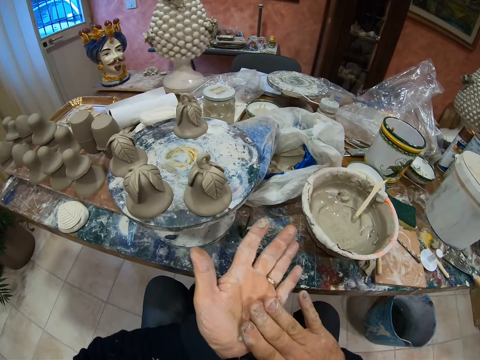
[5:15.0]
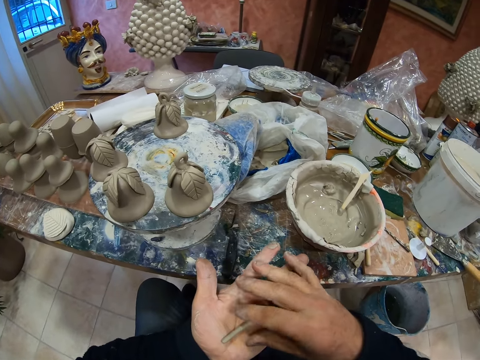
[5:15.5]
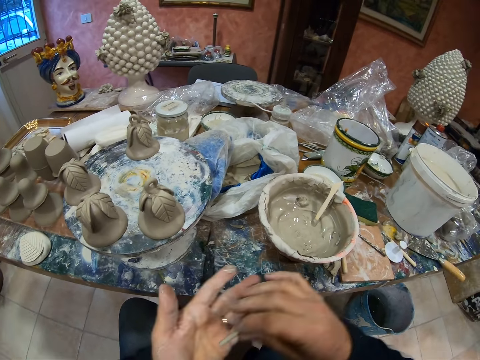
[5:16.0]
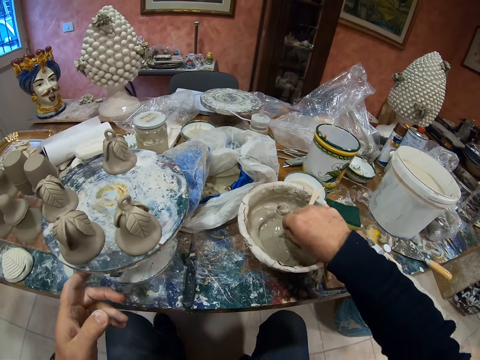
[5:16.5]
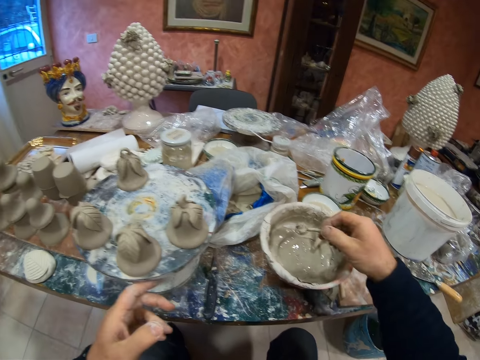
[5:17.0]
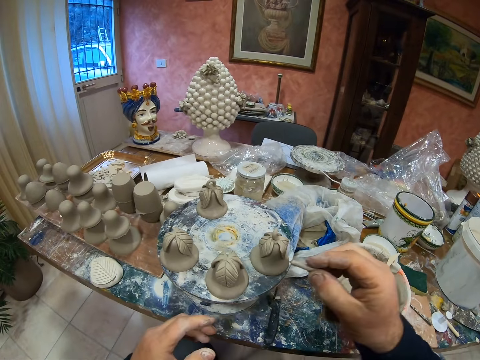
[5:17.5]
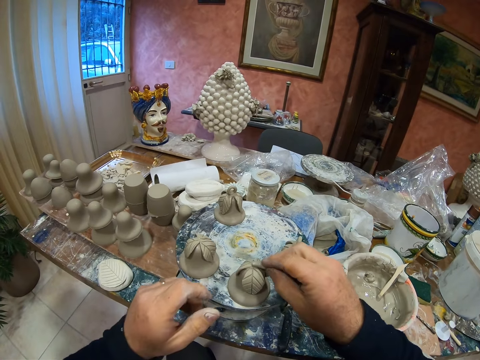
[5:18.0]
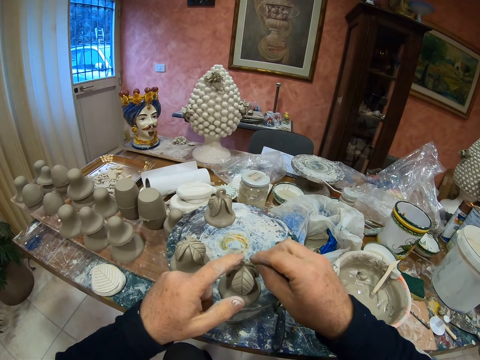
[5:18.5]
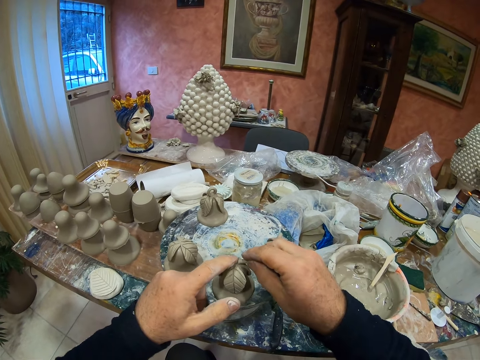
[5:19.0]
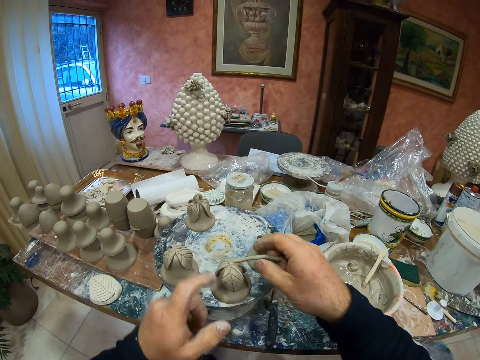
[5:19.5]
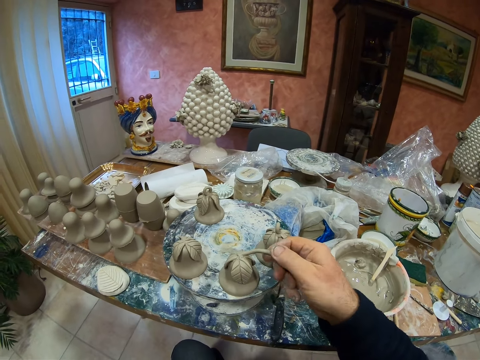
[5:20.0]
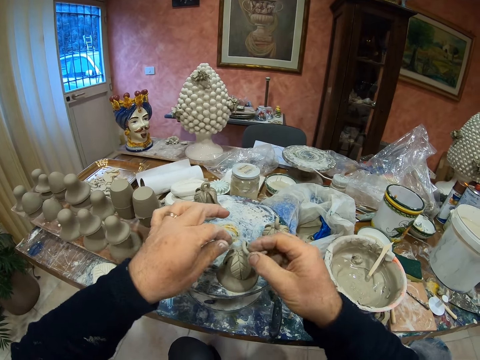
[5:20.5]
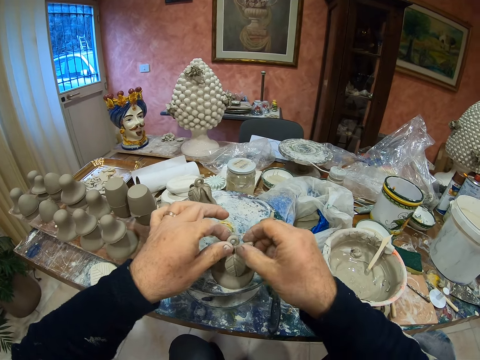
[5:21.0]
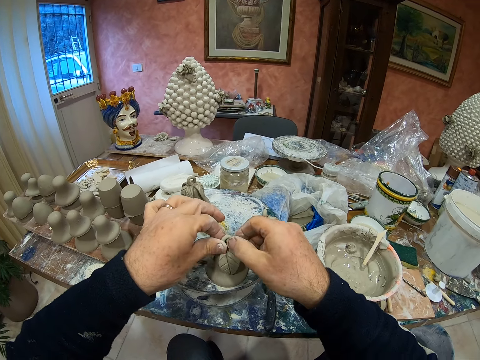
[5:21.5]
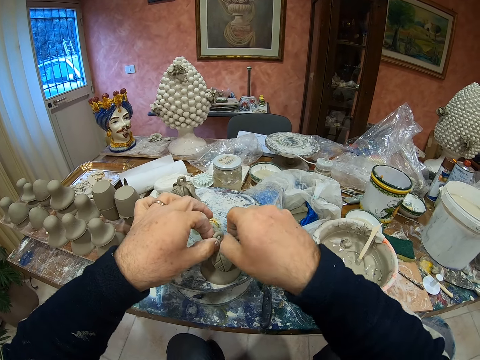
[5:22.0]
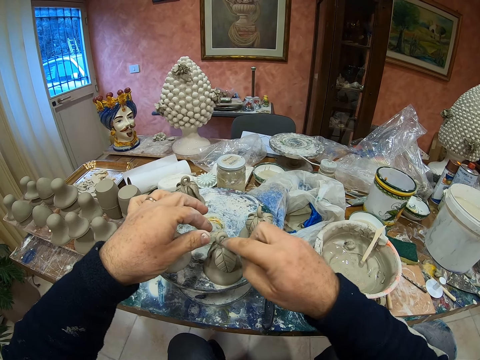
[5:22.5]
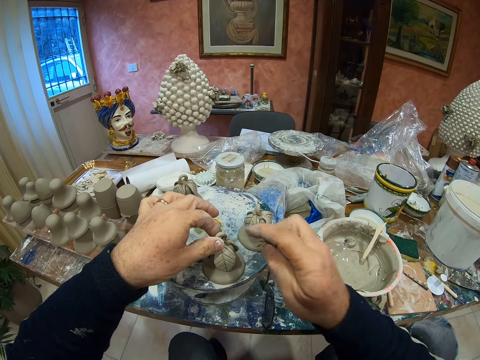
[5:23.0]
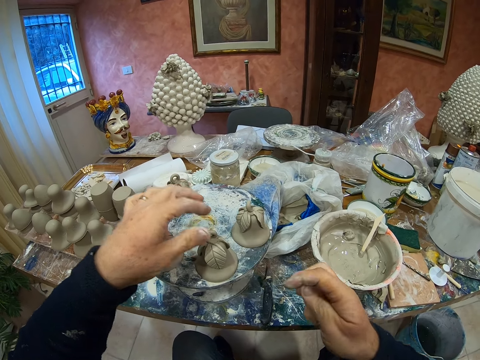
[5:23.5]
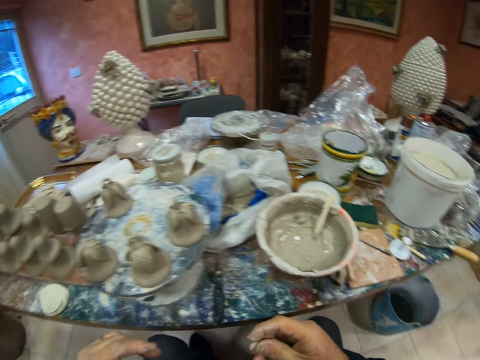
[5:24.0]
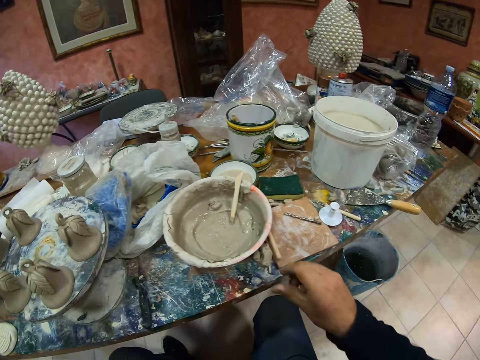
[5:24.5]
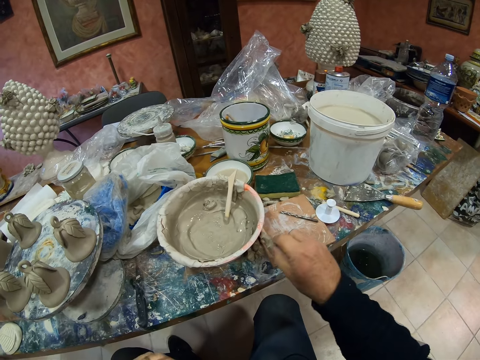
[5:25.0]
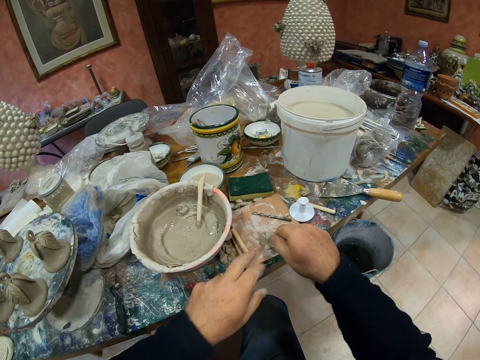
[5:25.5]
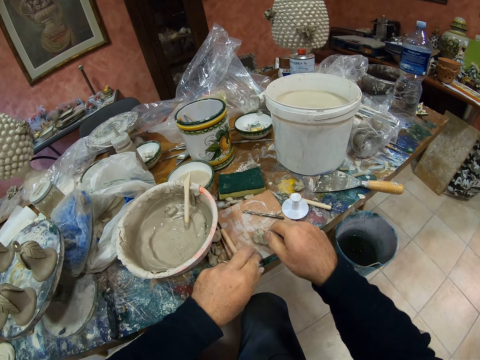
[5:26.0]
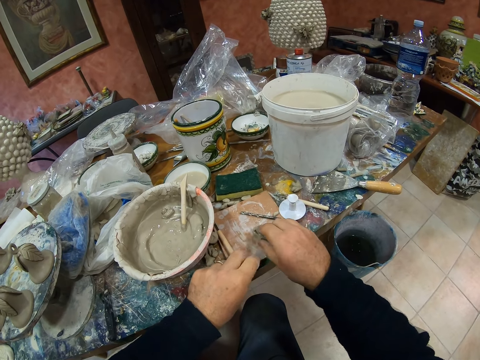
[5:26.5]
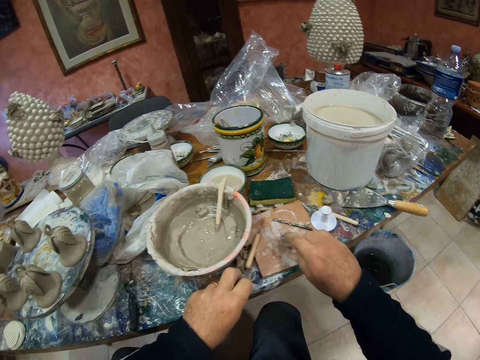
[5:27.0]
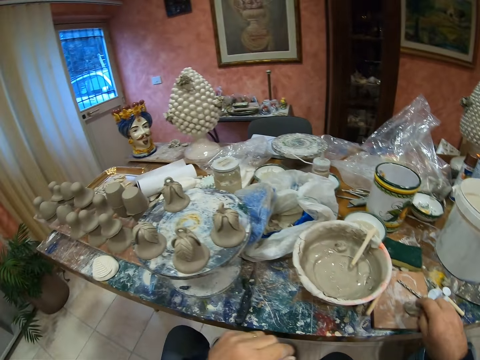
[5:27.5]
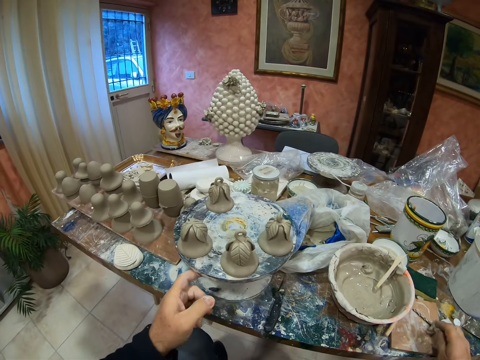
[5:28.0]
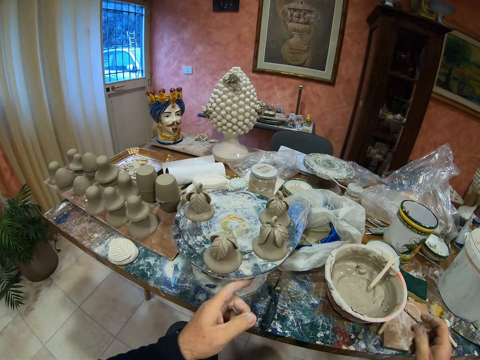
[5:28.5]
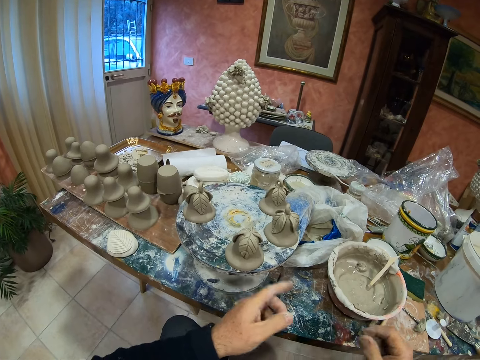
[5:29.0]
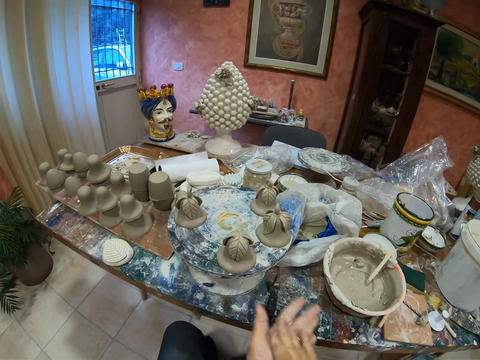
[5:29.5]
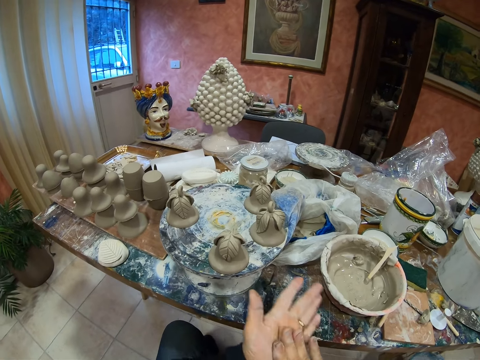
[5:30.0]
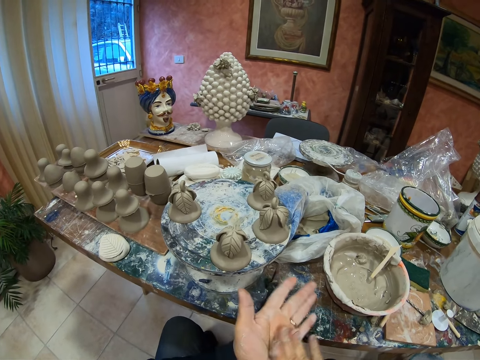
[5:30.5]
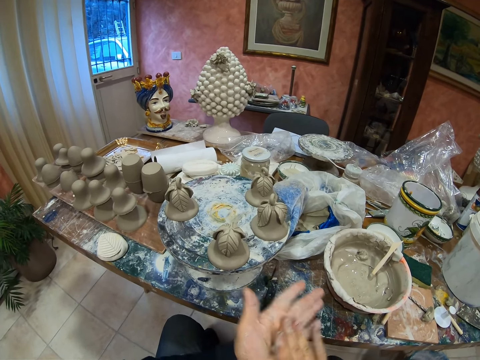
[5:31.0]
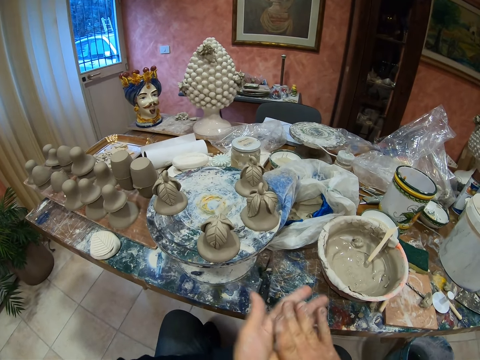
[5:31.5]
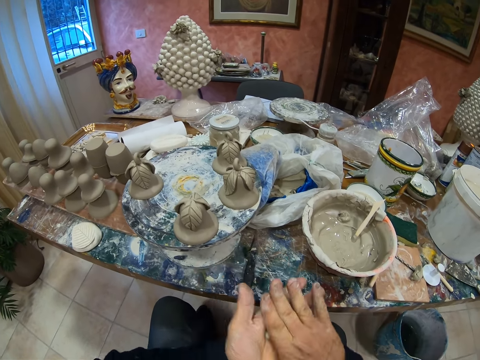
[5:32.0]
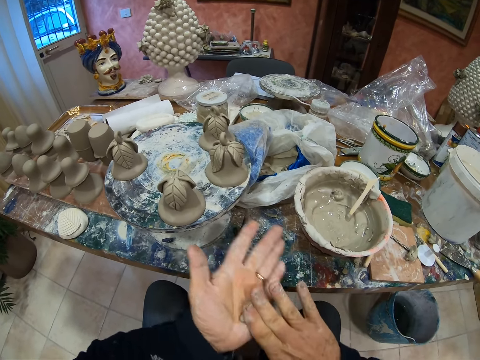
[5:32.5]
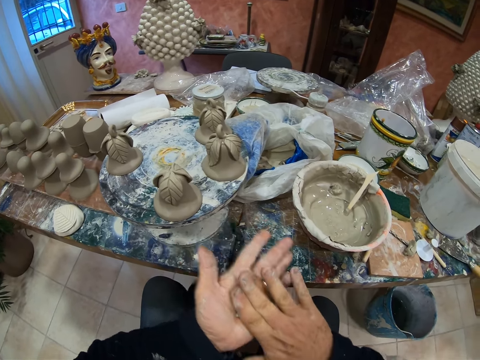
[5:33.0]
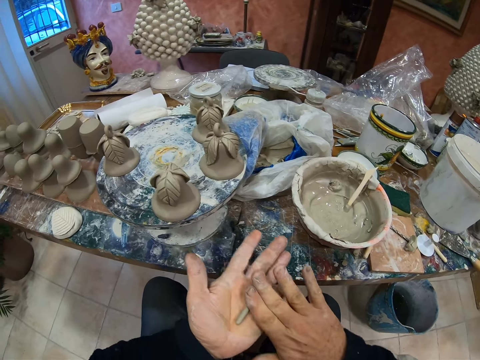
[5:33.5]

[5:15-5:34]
The camera wearer dips the paste or clay in the cement mixer. He fixes the paste in the statue. He cuts the paste on the table, picks the clay, rolls the paste with his hands and molds the clay.

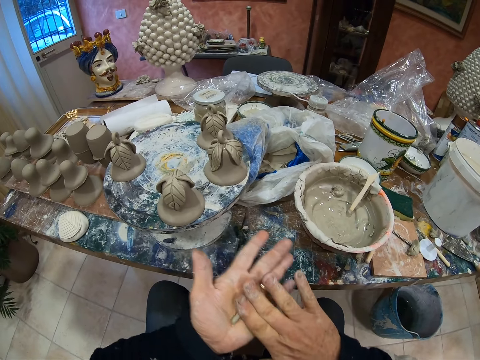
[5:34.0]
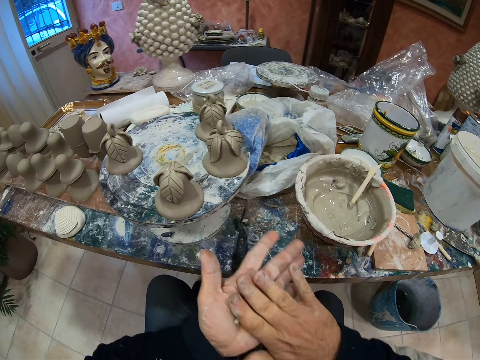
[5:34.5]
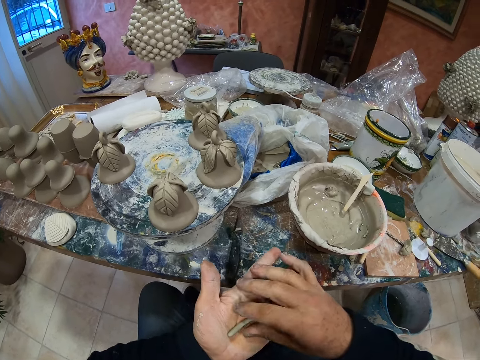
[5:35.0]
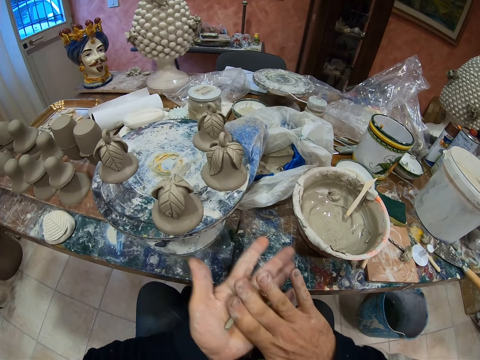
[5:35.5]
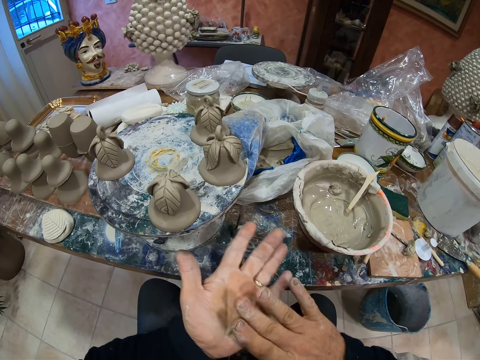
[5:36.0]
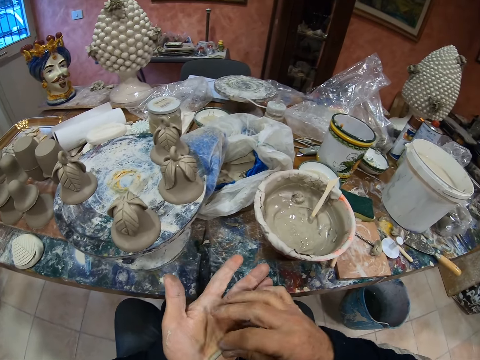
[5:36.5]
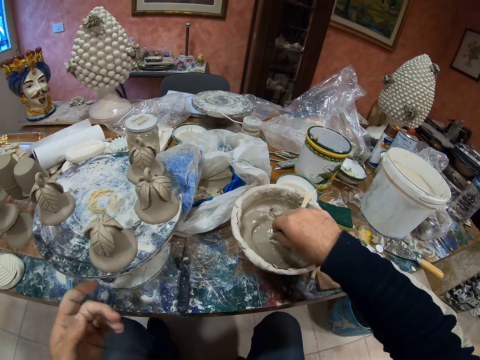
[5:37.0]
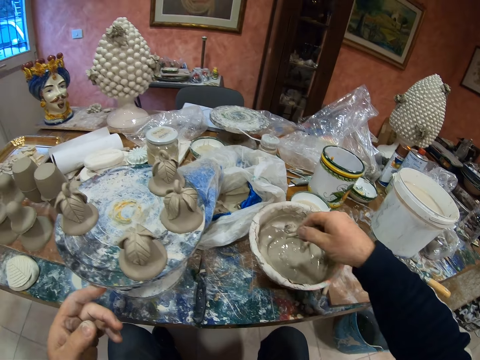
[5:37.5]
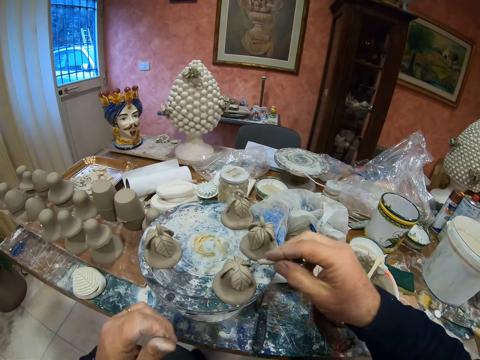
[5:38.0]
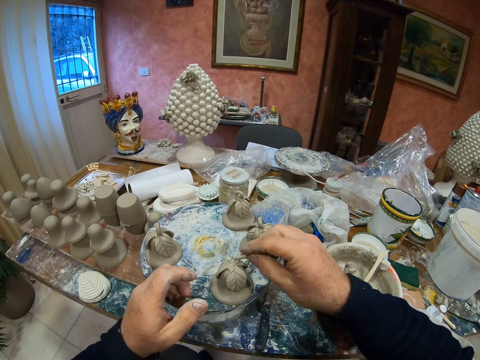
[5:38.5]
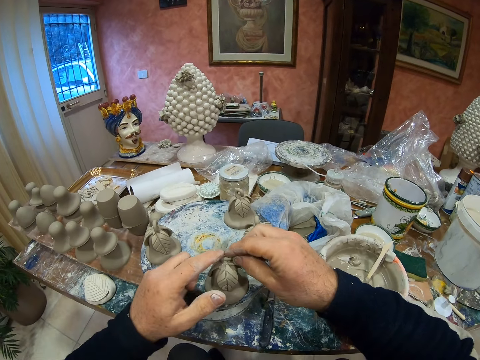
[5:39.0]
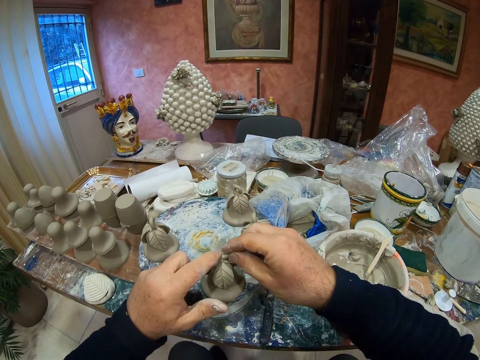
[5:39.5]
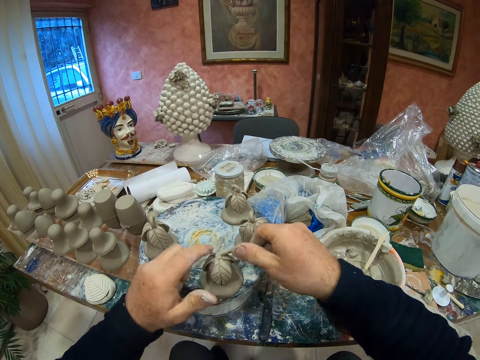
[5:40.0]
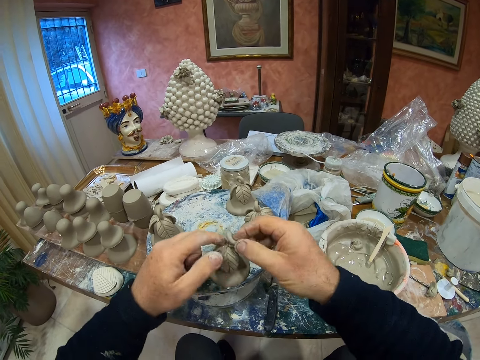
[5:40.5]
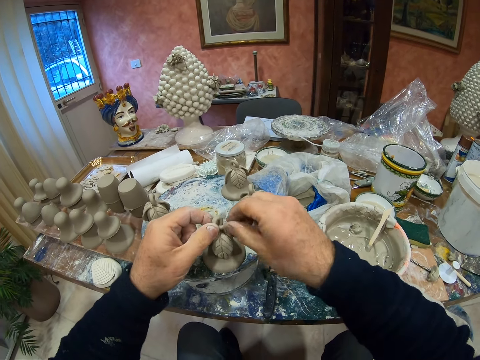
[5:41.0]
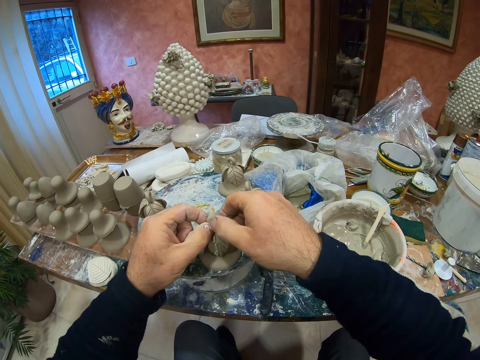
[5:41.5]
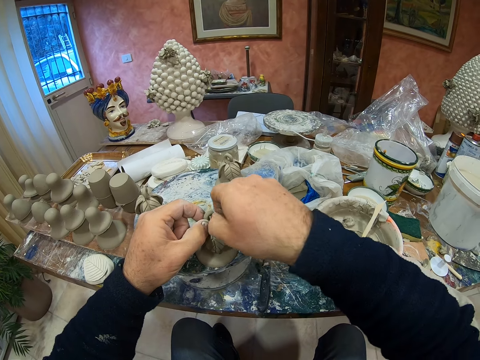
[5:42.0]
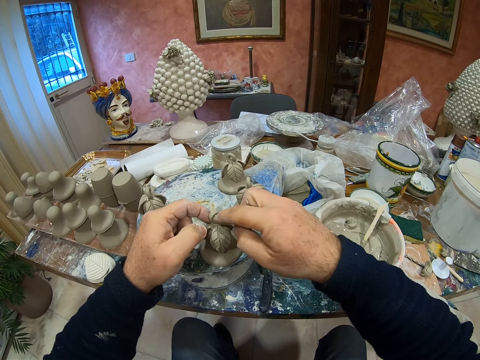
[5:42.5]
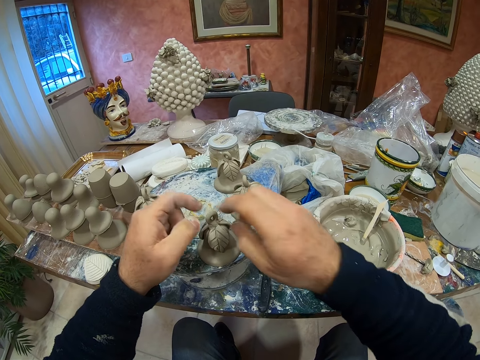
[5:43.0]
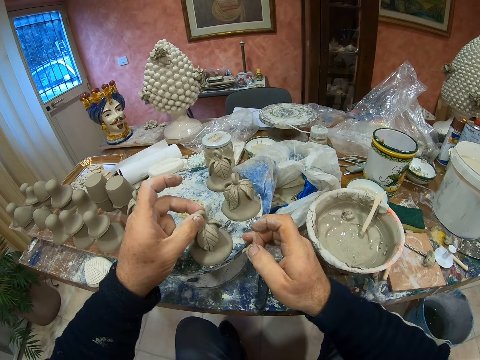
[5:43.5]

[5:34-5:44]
The camera wearer dips the paste in the cement mixer. They fix the paste in the statue.
